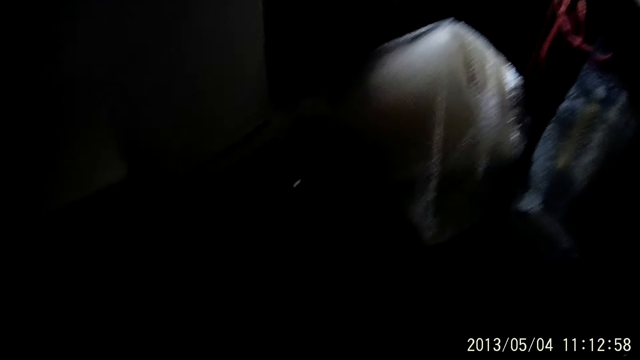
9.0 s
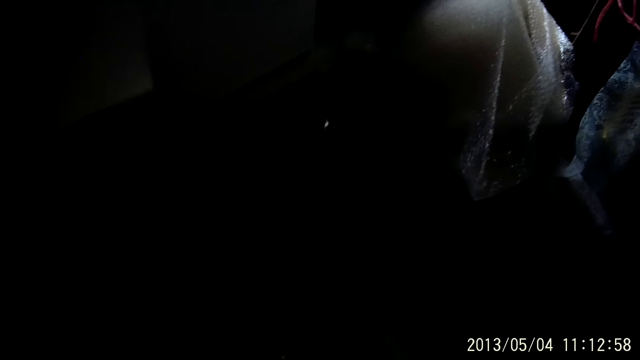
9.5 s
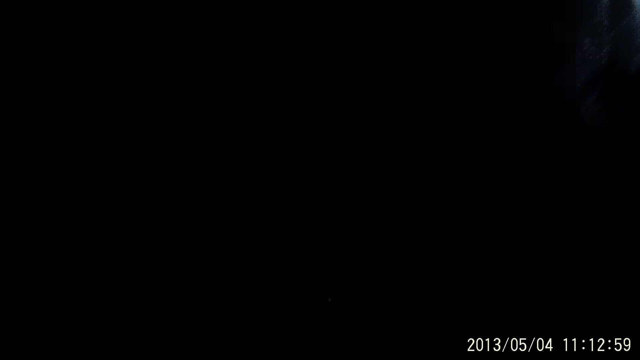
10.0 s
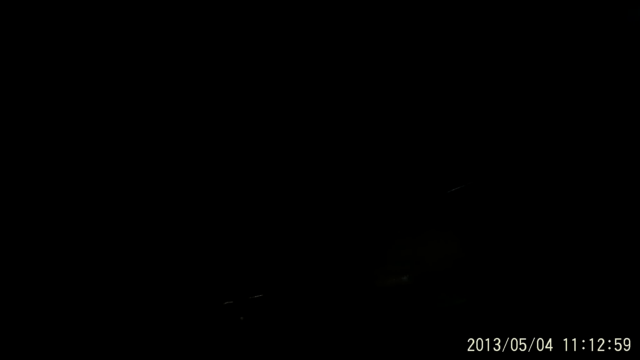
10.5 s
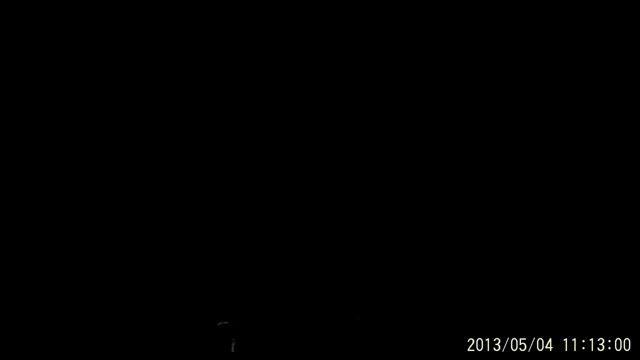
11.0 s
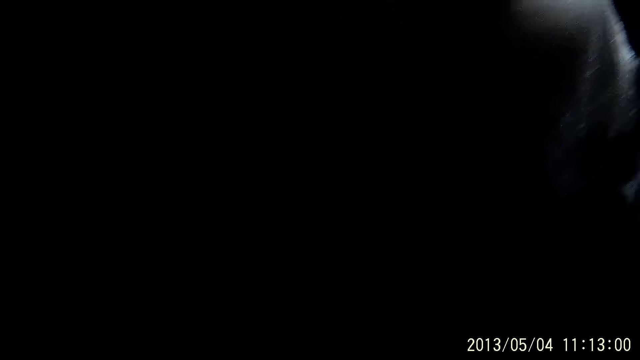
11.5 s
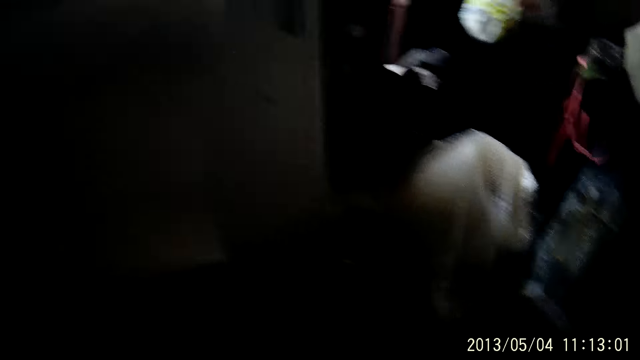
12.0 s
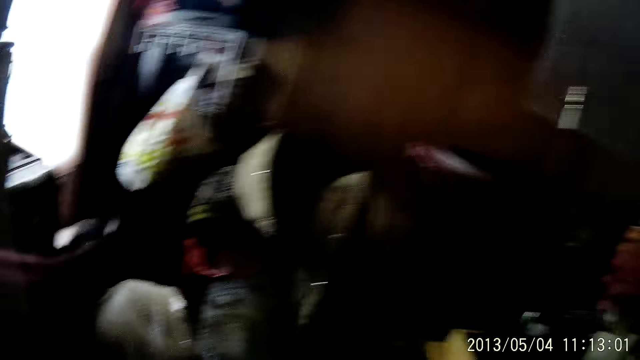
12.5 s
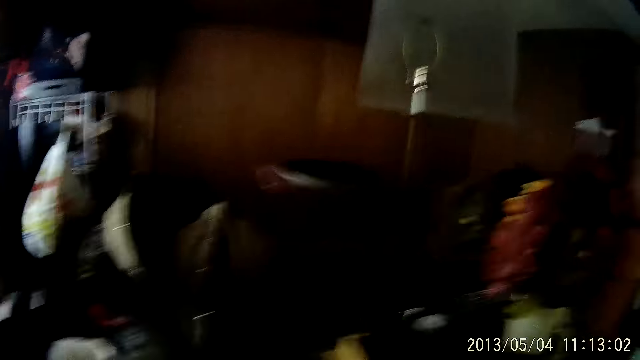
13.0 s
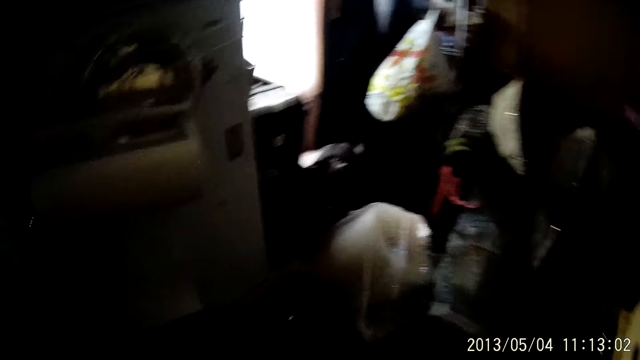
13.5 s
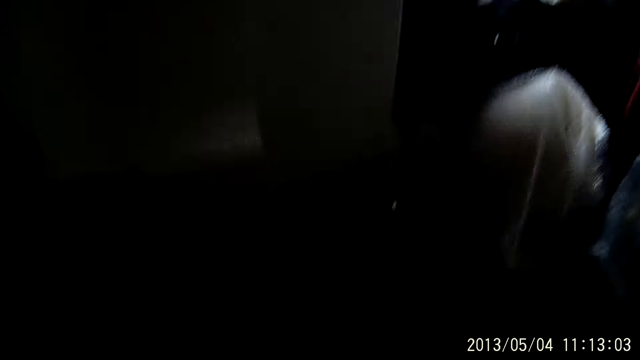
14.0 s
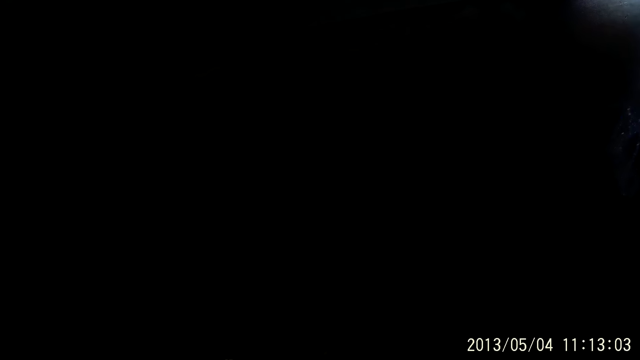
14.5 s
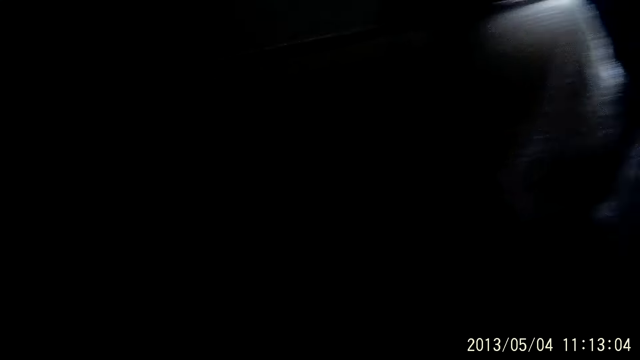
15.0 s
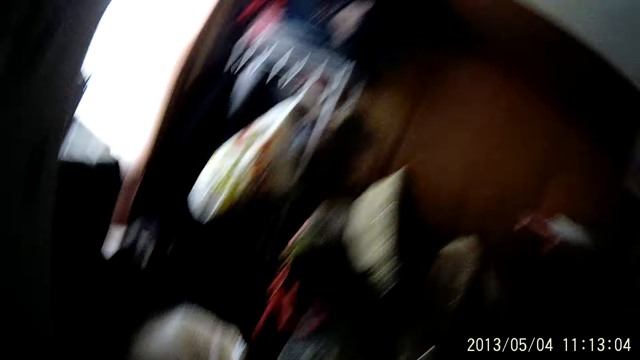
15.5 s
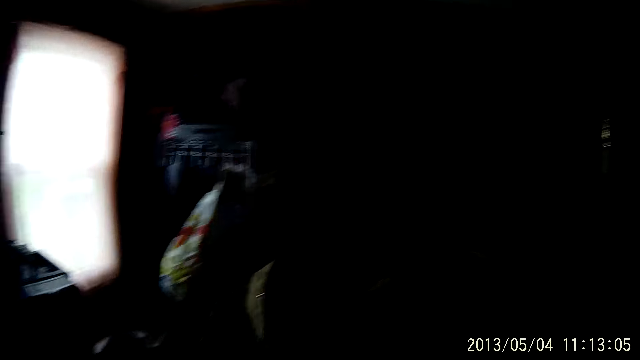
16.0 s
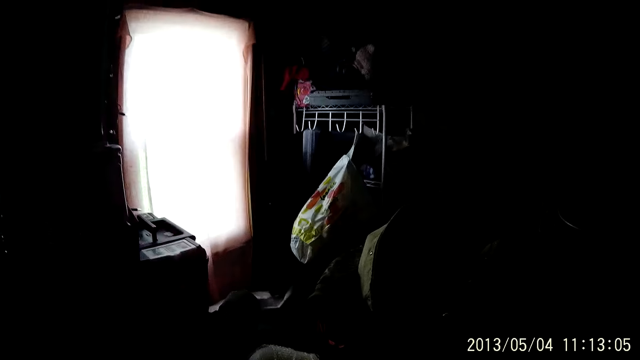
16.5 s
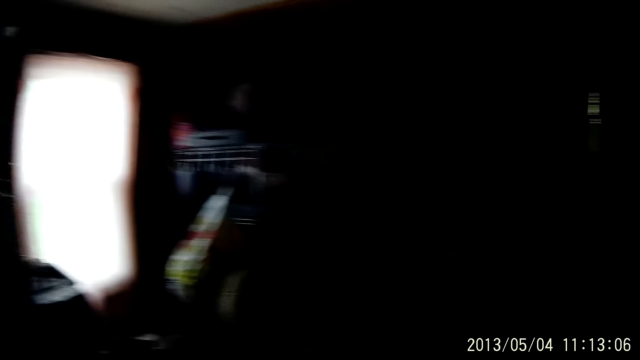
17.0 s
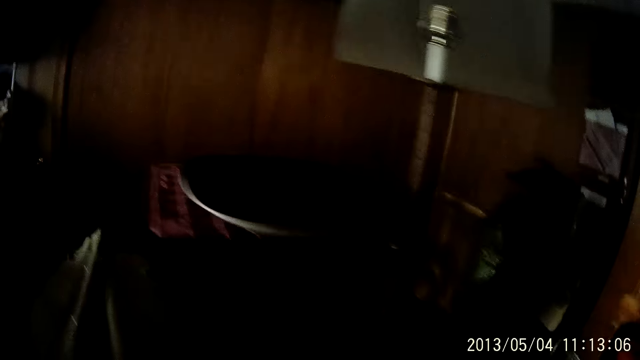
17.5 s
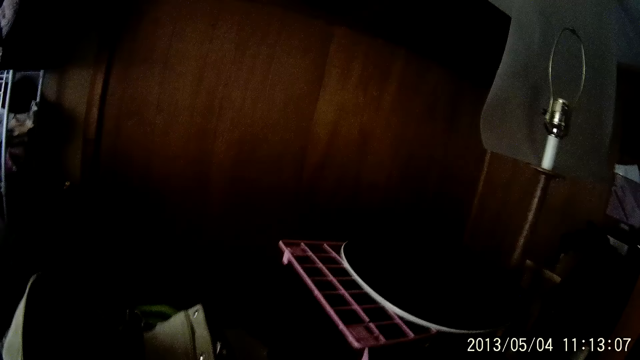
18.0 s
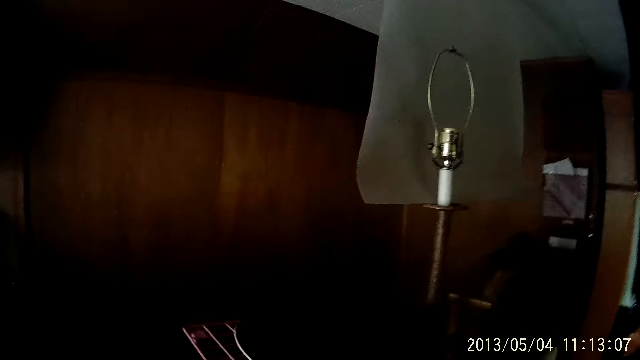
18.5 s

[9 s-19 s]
The camera wearer walks around.

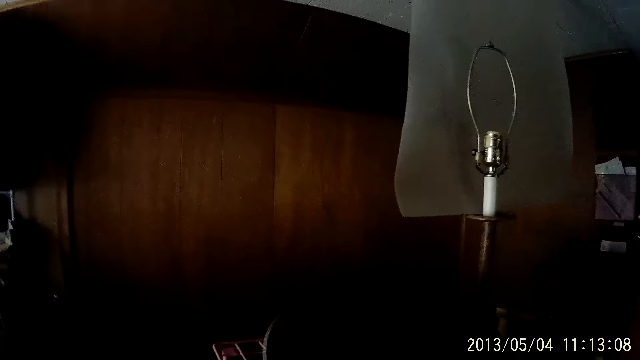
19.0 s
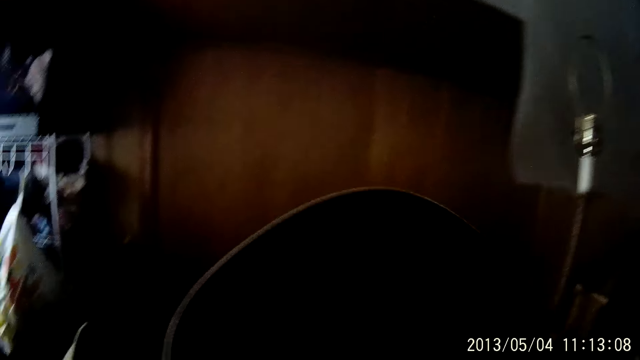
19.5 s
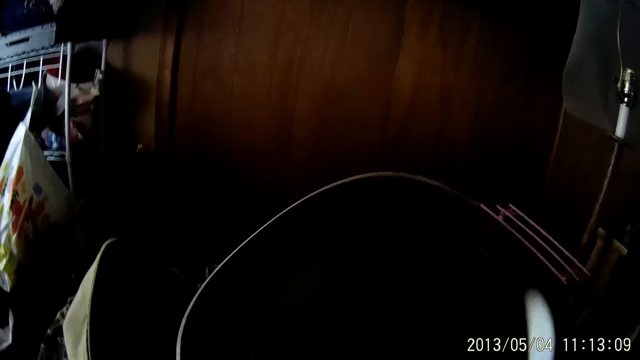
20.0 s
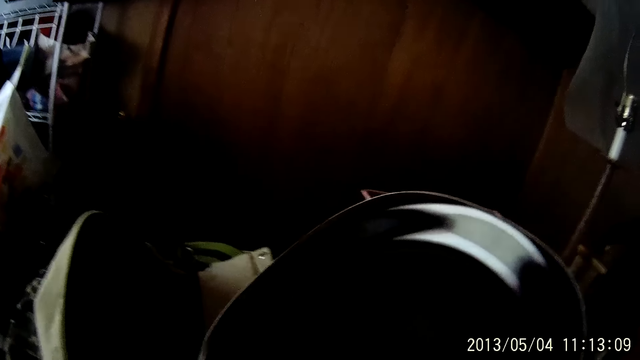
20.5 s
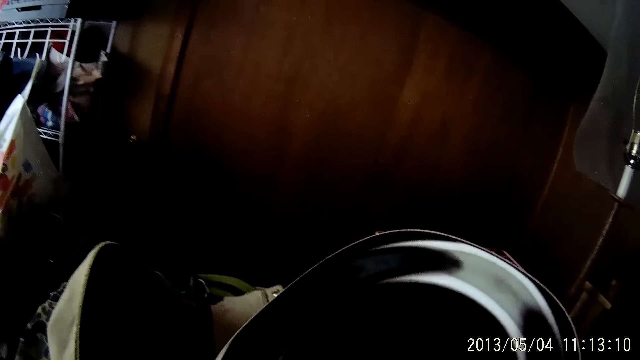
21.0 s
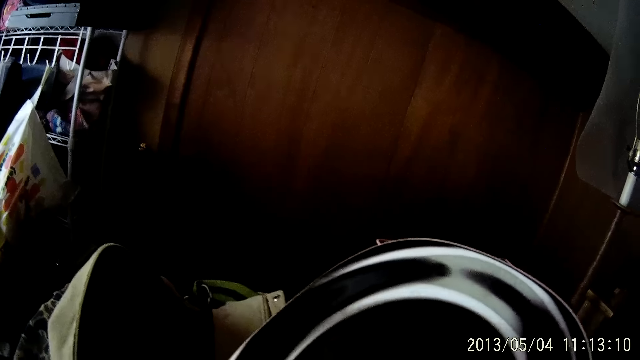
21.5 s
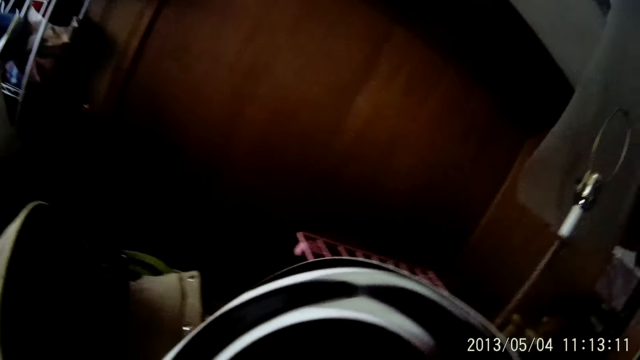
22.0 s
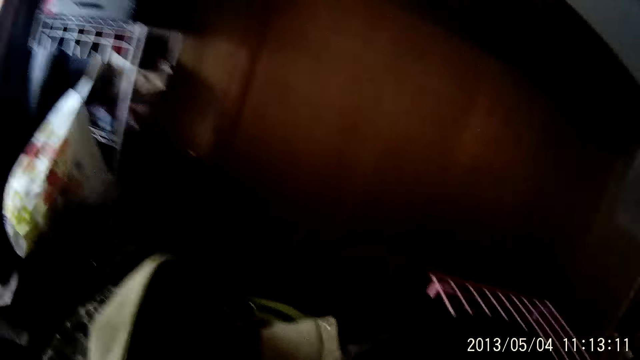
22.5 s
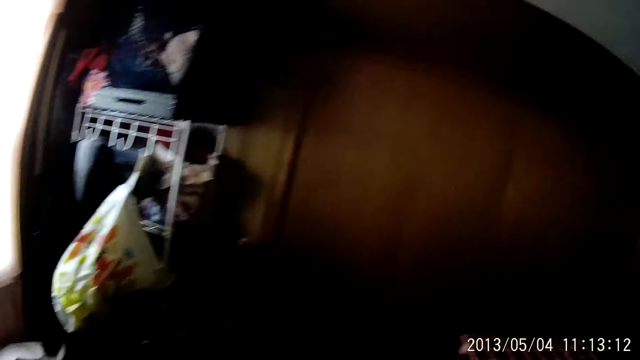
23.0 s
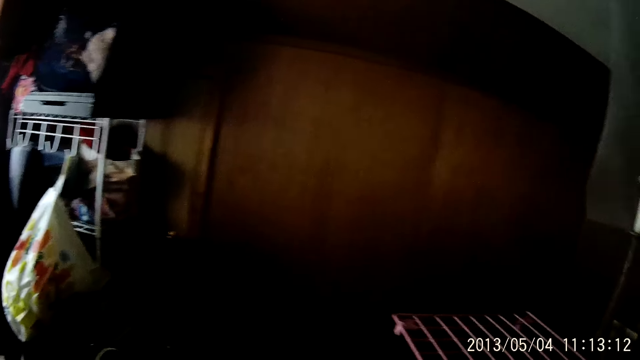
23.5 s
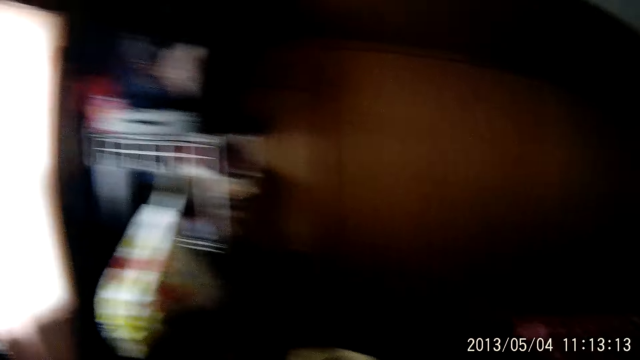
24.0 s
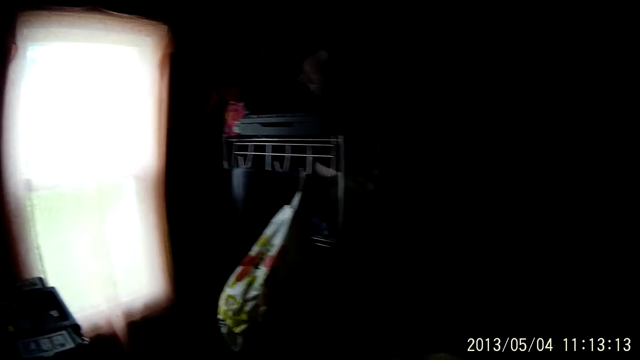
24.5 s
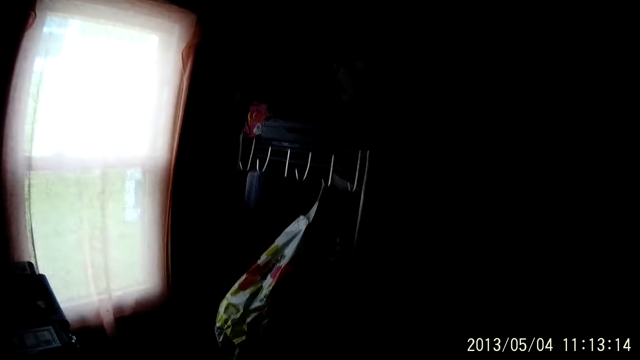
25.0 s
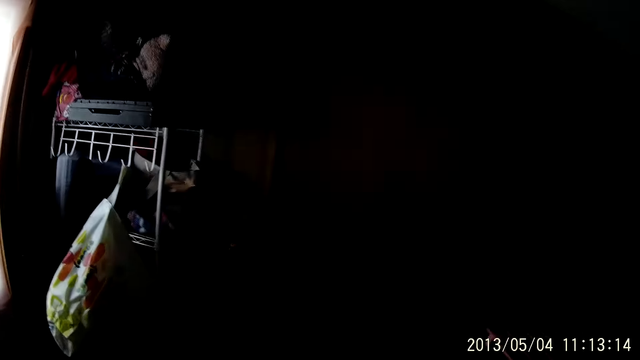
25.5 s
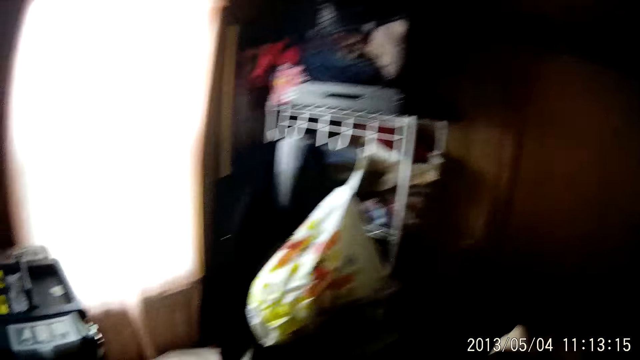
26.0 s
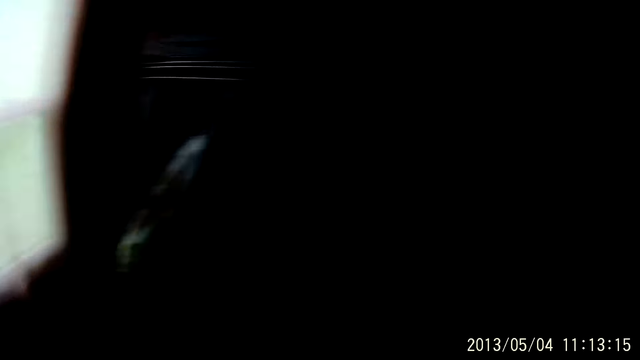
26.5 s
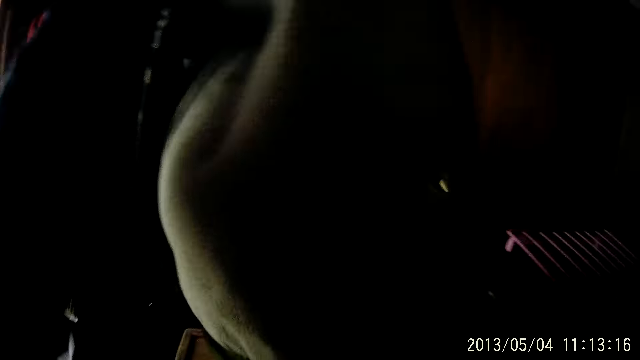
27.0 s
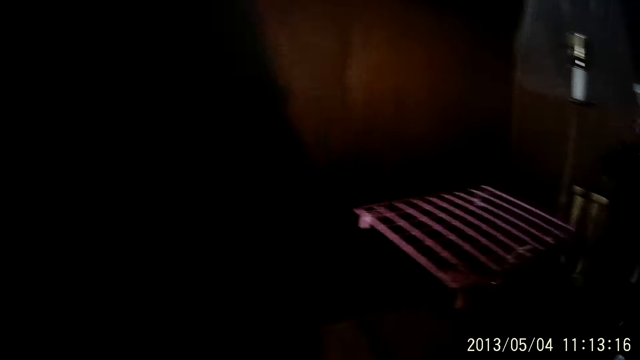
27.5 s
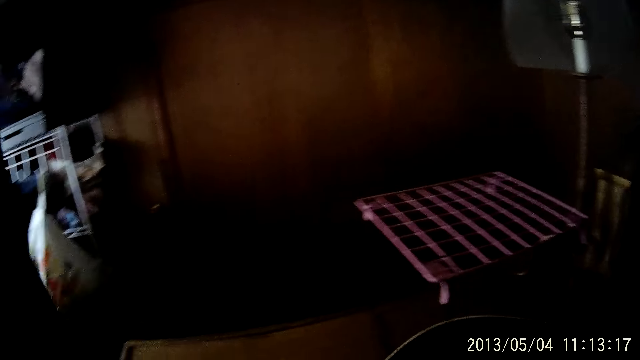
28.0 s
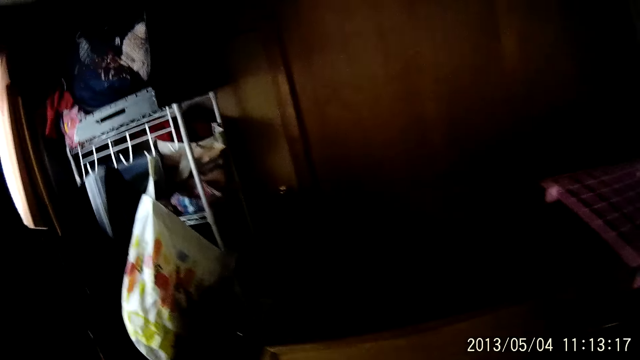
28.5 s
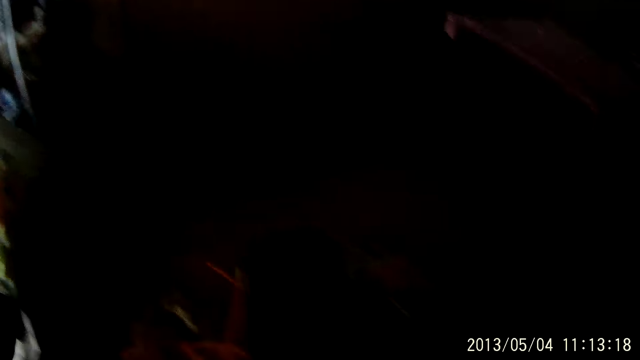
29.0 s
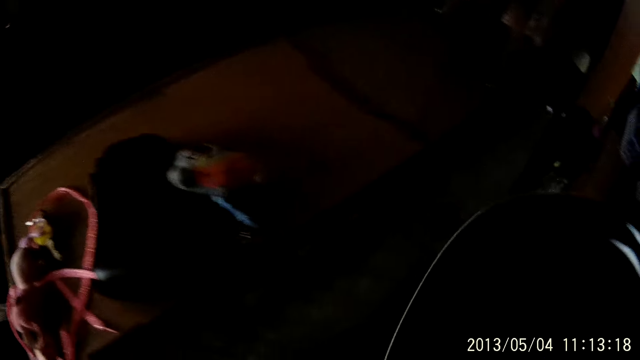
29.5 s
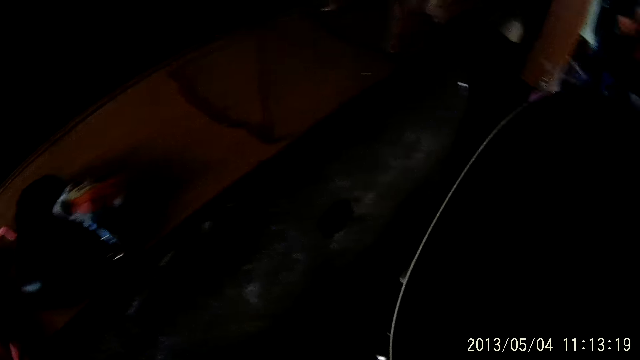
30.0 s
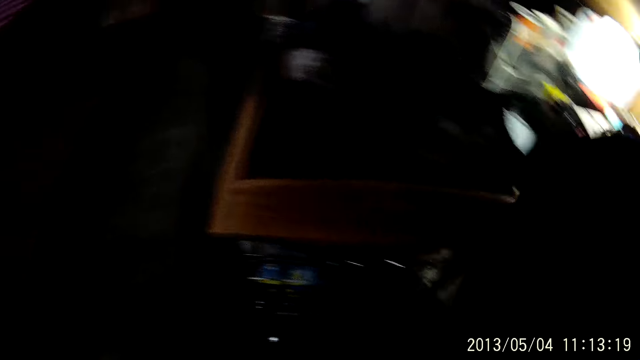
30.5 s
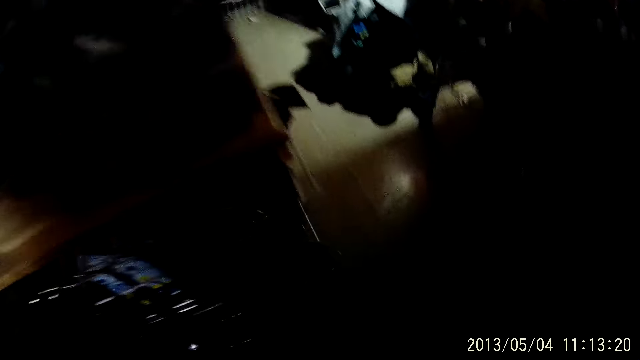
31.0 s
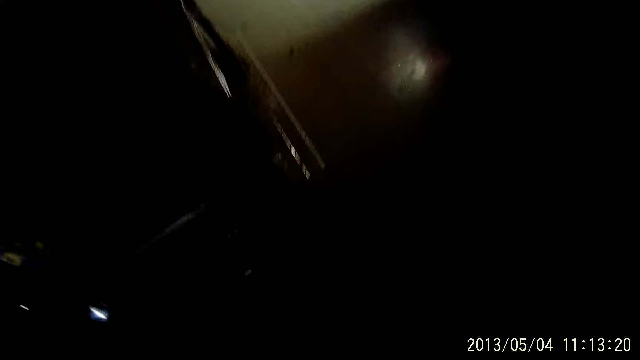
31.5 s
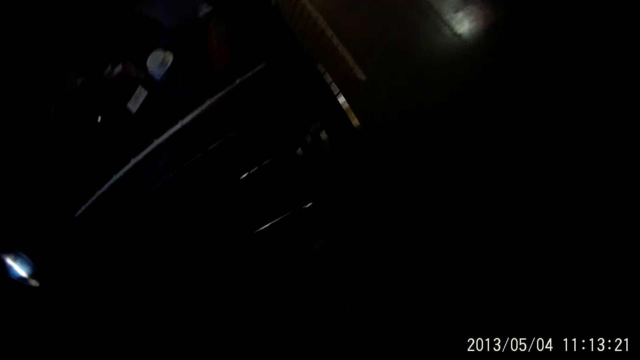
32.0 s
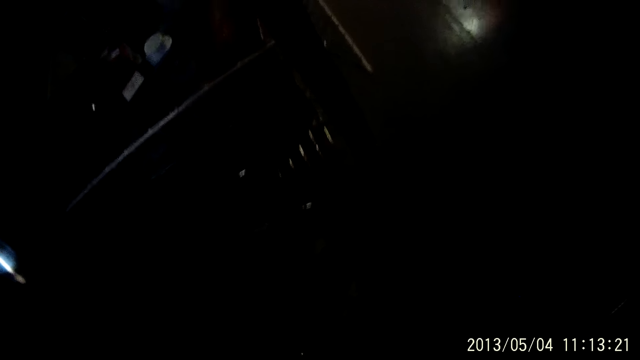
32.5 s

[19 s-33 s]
The camera wearer touches a plate. She stretches her left hand towards a bag. She picks up a jacket with her left hand. She looks around. She bends down with a frying pan in her right hand.
